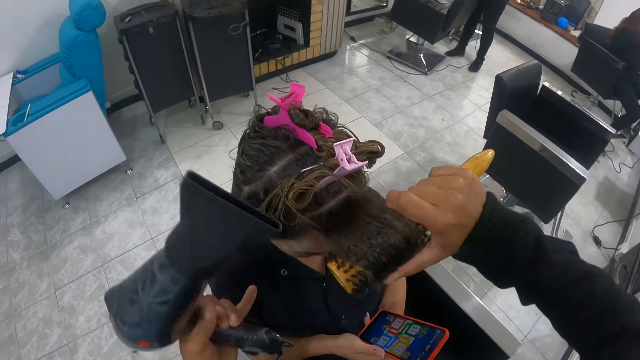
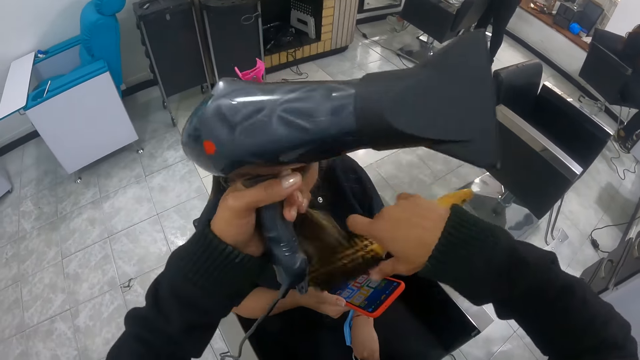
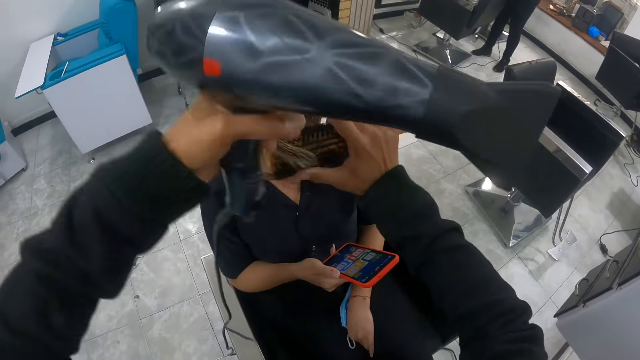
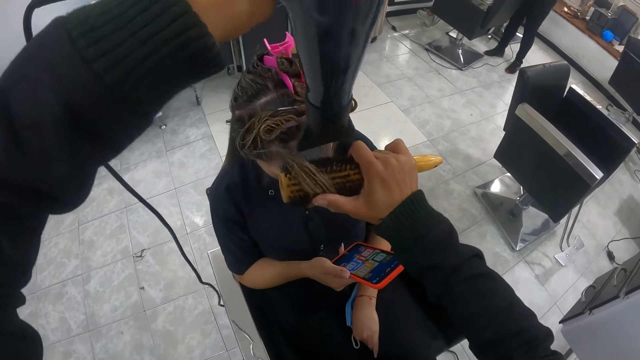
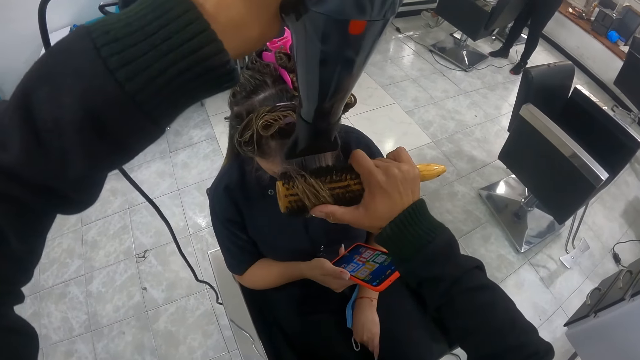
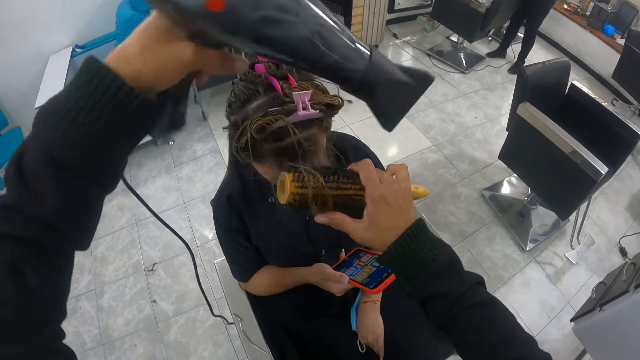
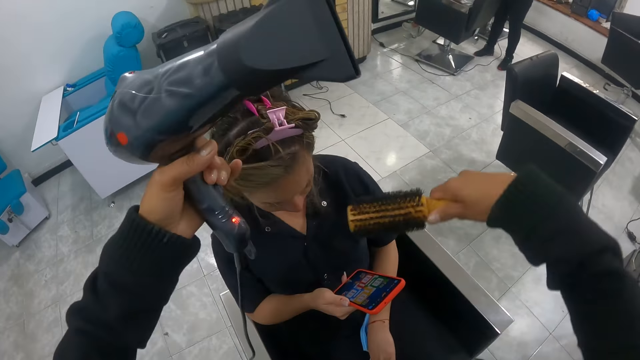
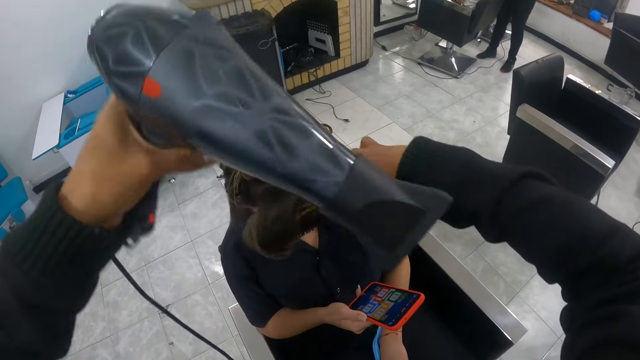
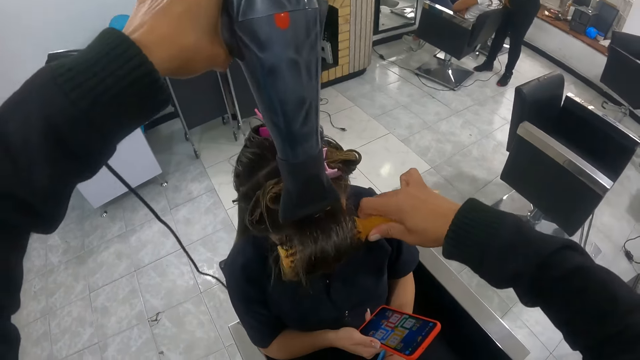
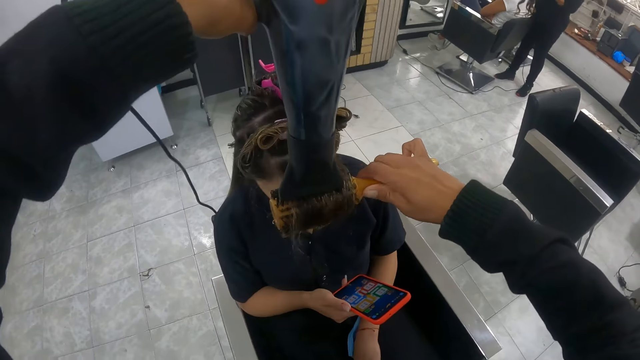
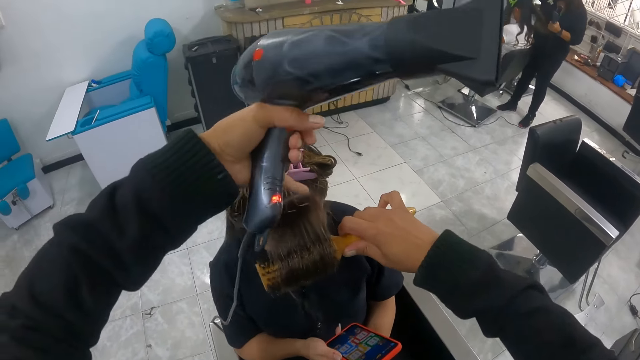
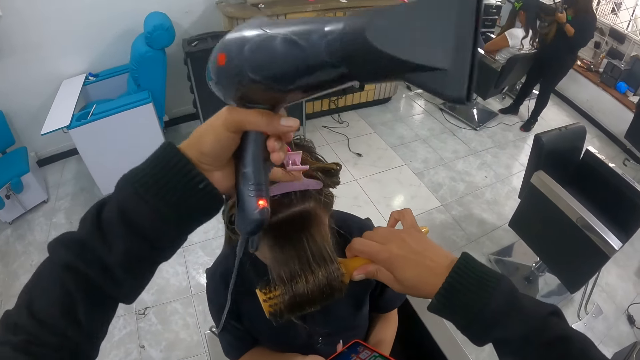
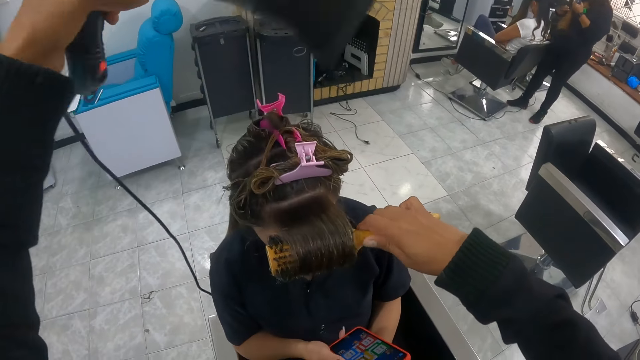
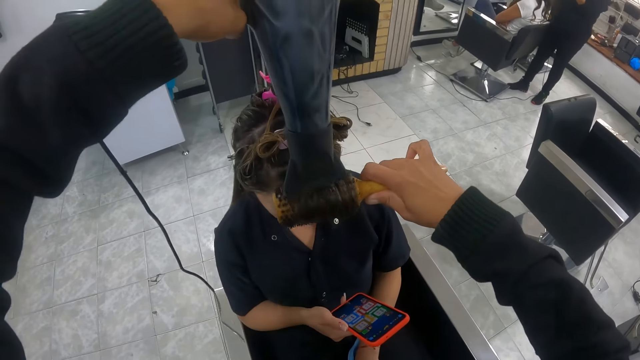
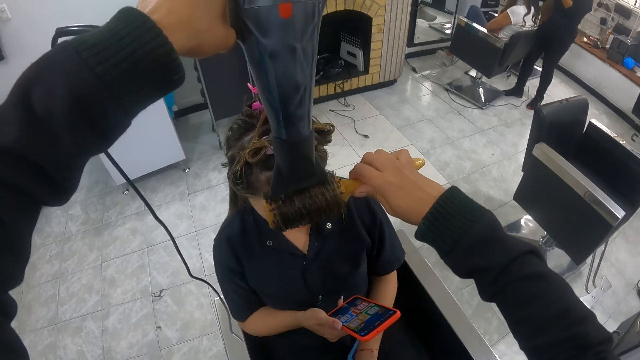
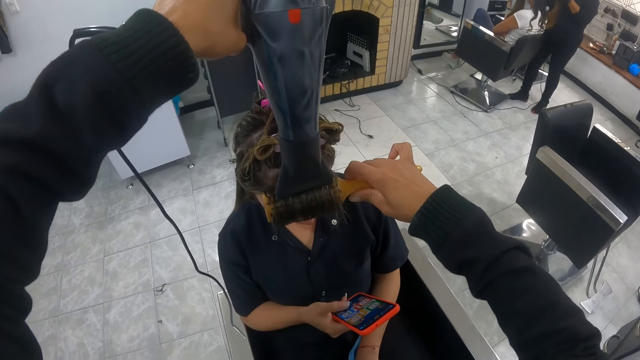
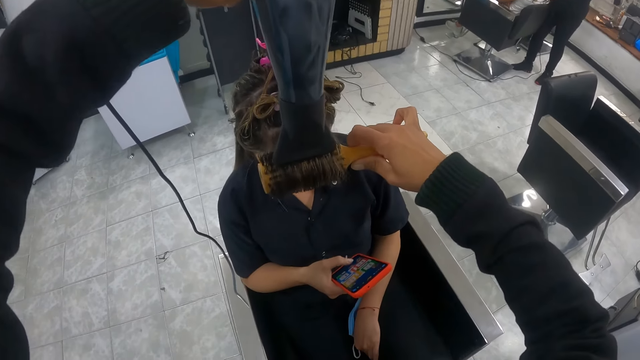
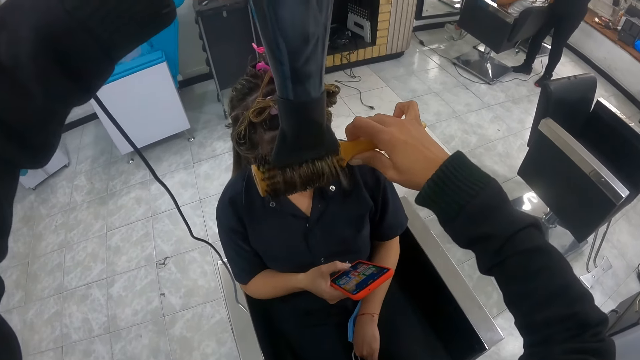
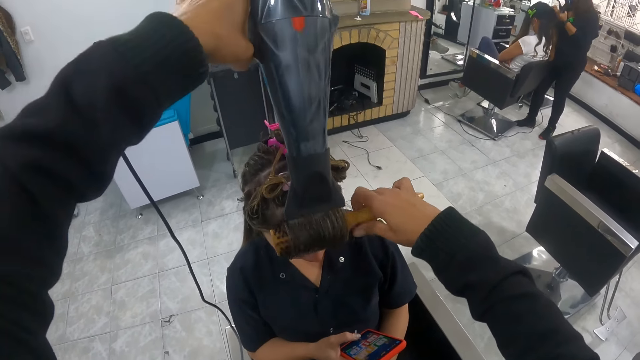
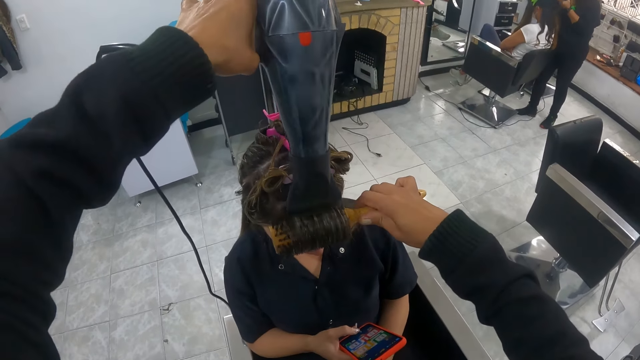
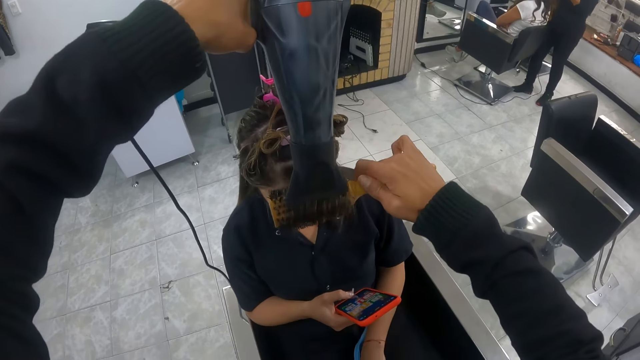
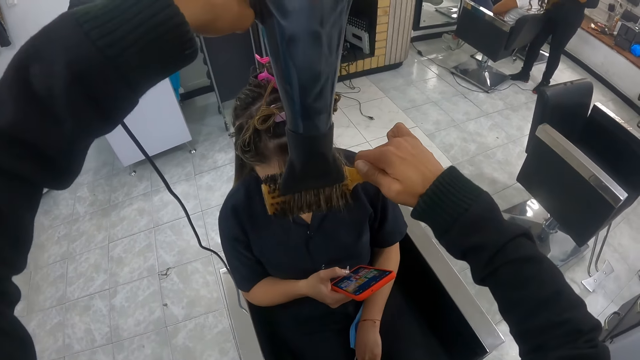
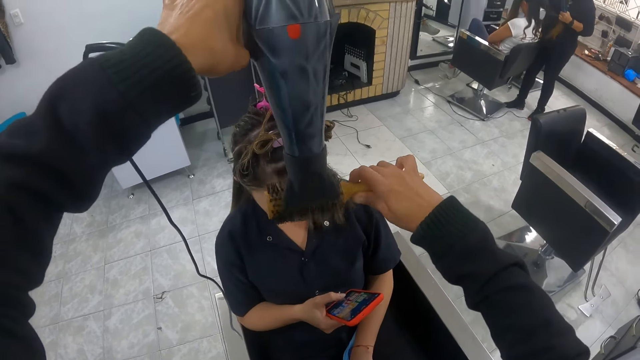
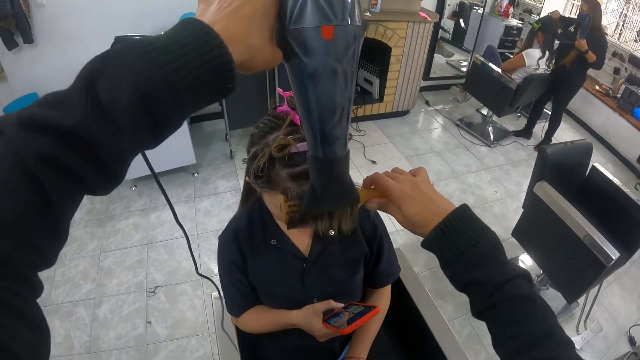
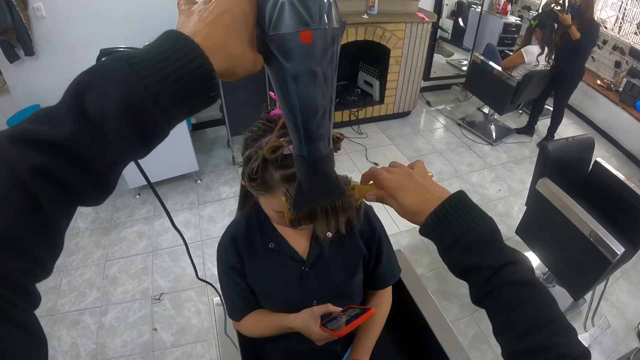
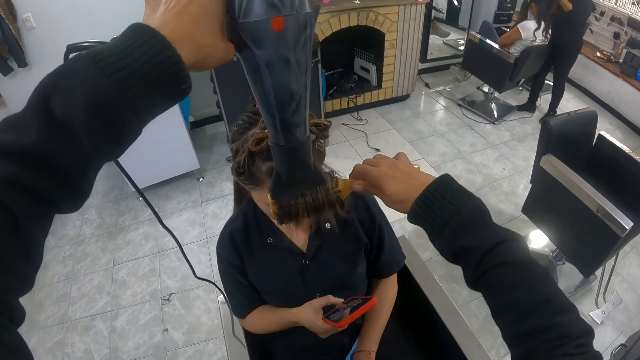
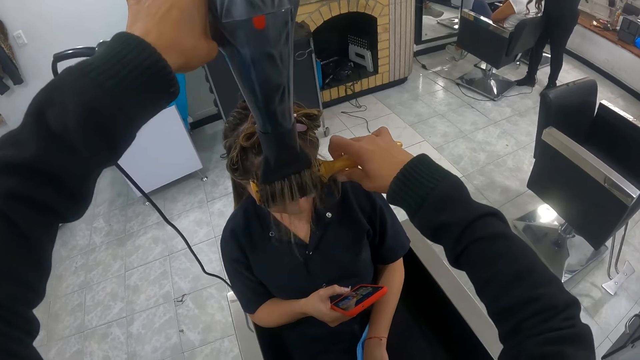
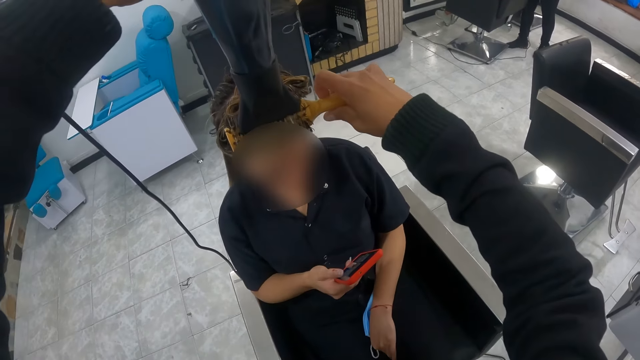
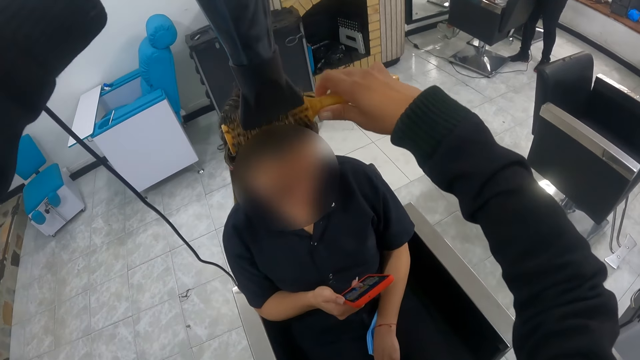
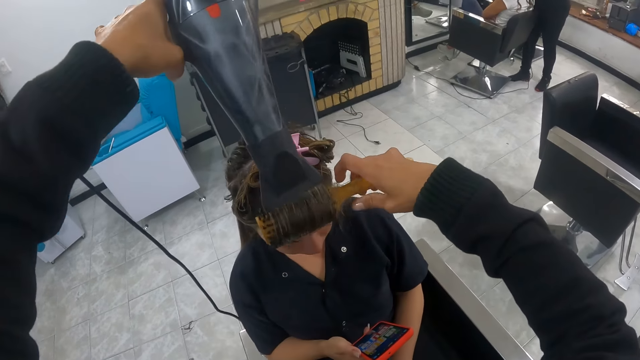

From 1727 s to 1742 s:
The camera wearer grabs the woman's hair with her left hand. She stretches the woman's hair with the hairdryer and round brush in her hands. She grabs the woman's hair with her left hand. She stretches the woman's hair with the hairdryer and round brush in her hands. Another woman sections another woman's hair with her hands.

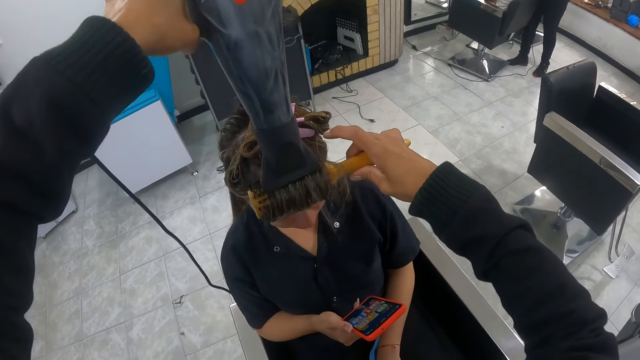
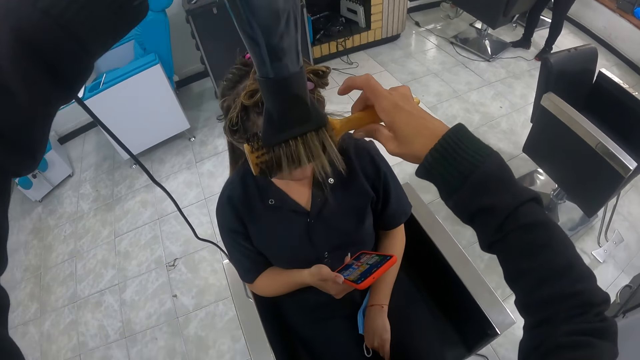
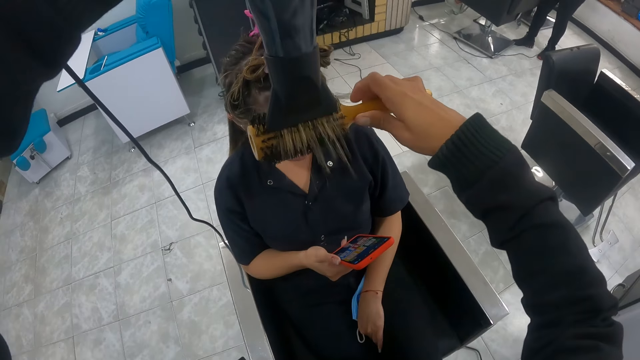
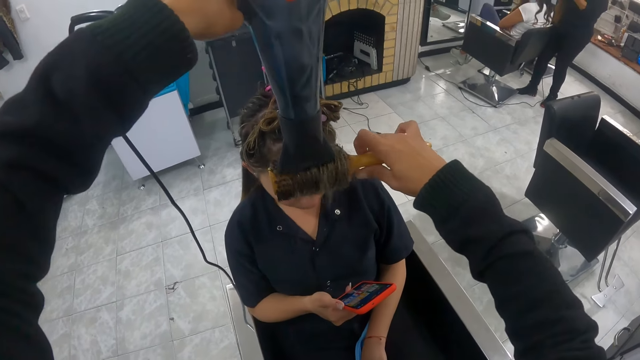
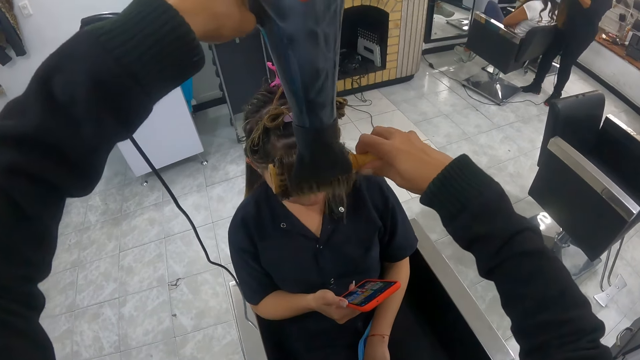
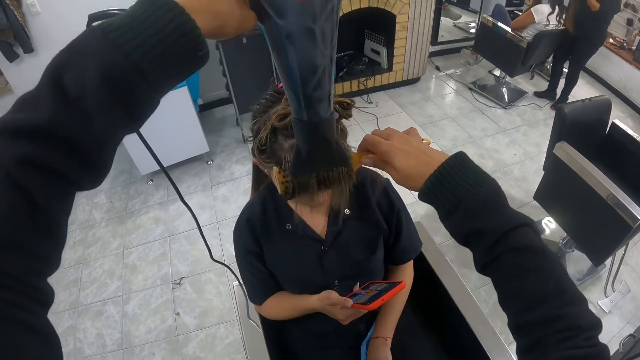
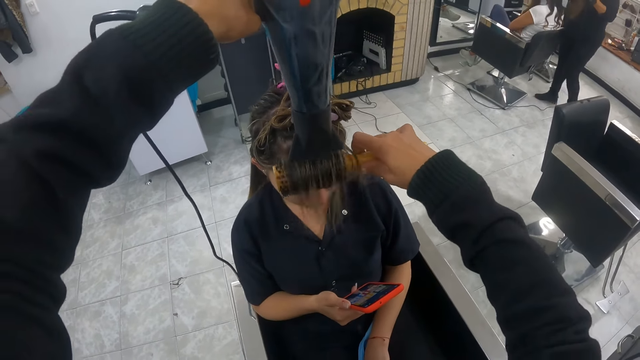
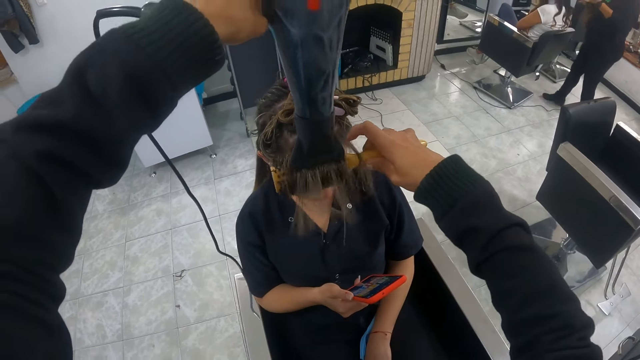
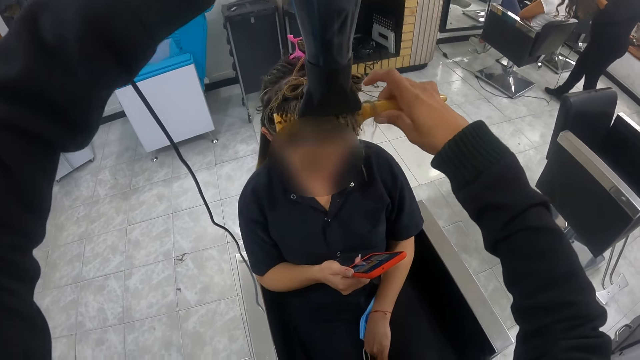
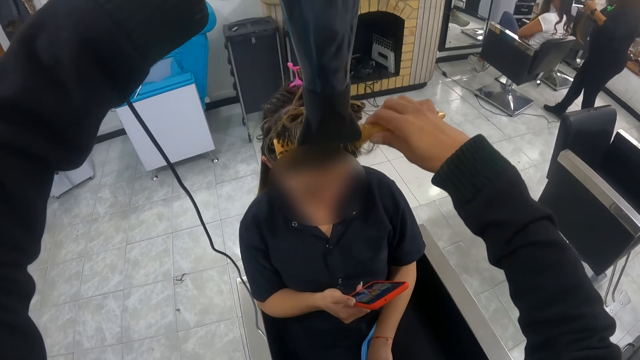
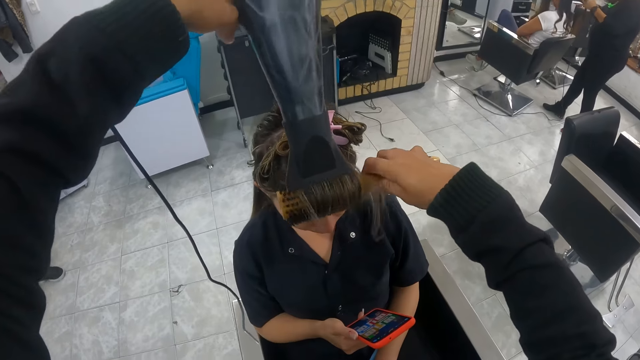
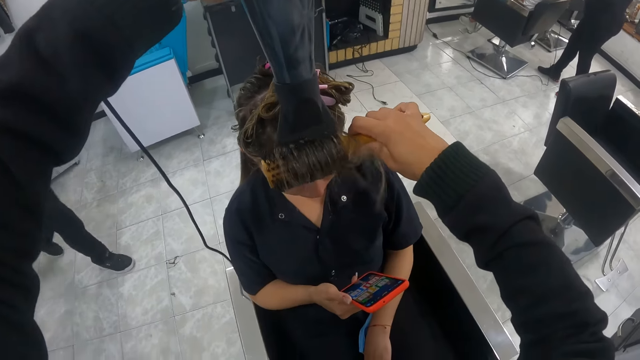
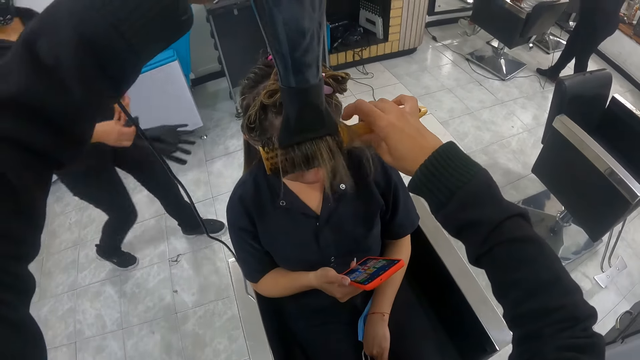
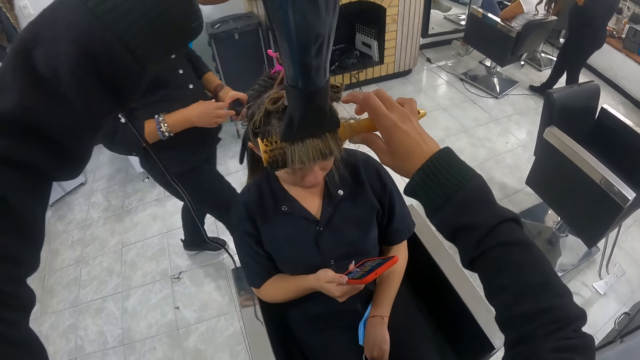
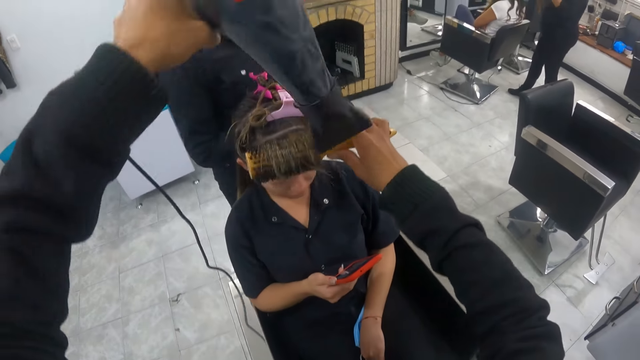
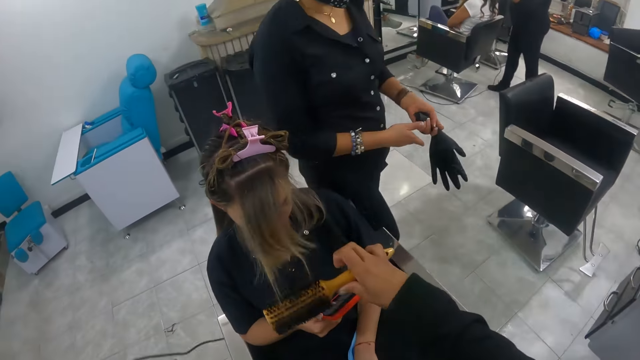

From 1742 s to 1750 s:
A woman walks towards the camera wearer and another woman. The first woman passes a glove from her right hand to her left hand.
